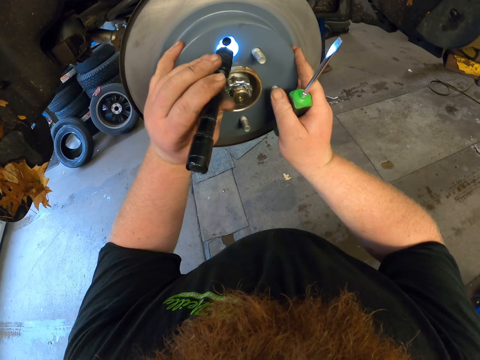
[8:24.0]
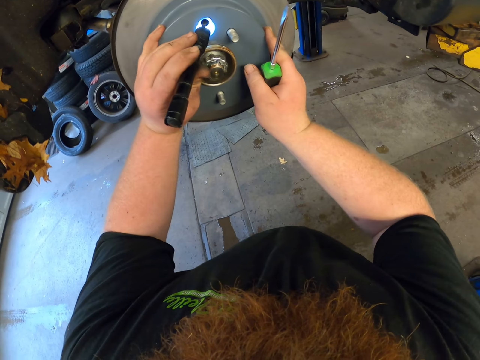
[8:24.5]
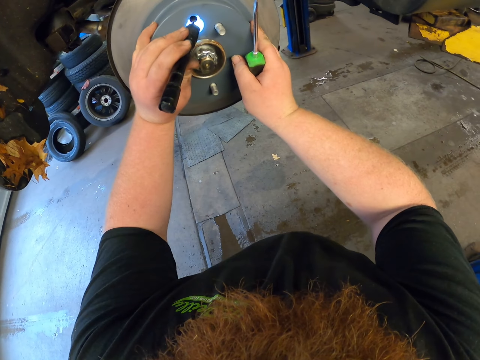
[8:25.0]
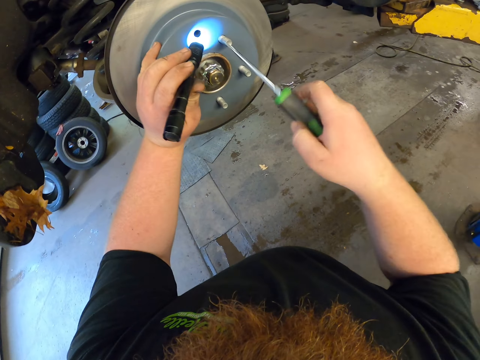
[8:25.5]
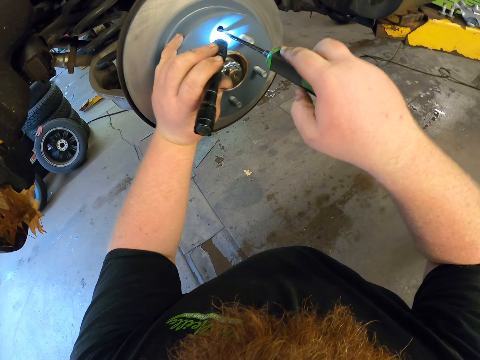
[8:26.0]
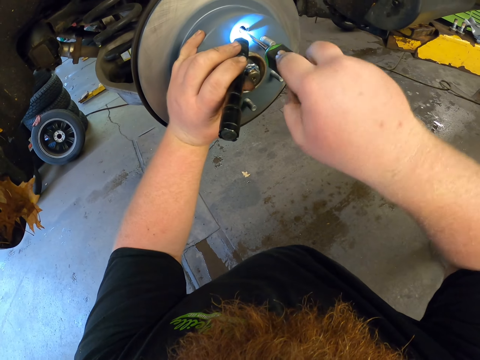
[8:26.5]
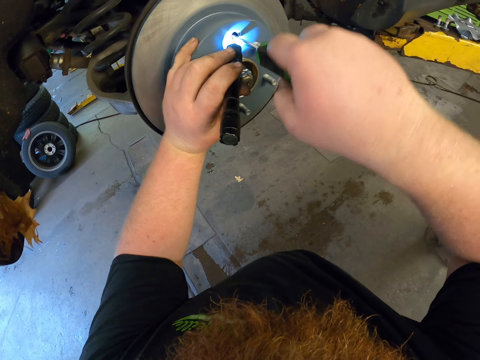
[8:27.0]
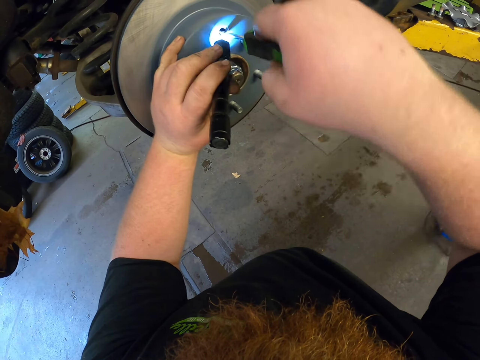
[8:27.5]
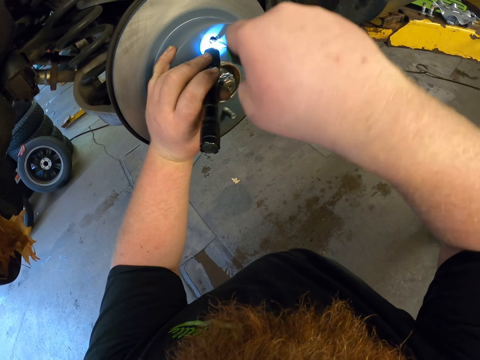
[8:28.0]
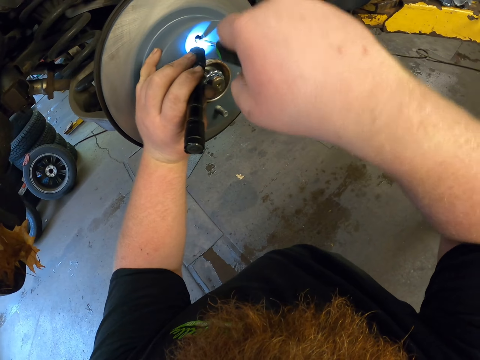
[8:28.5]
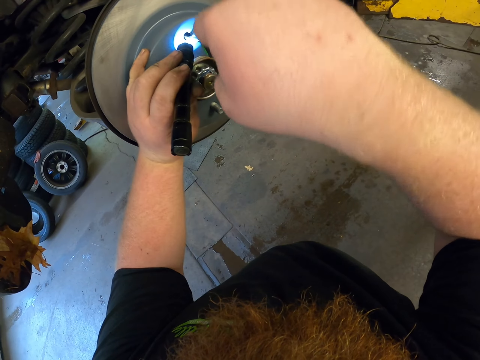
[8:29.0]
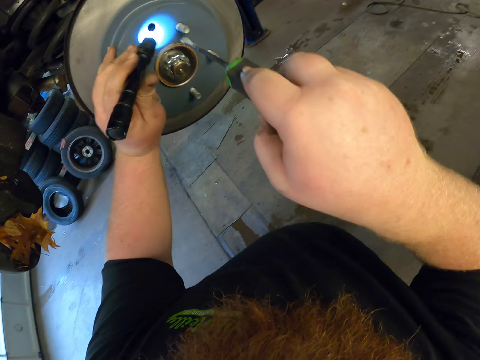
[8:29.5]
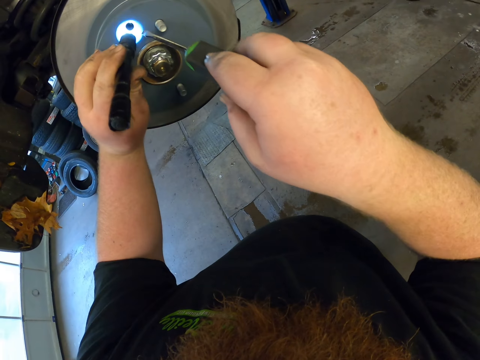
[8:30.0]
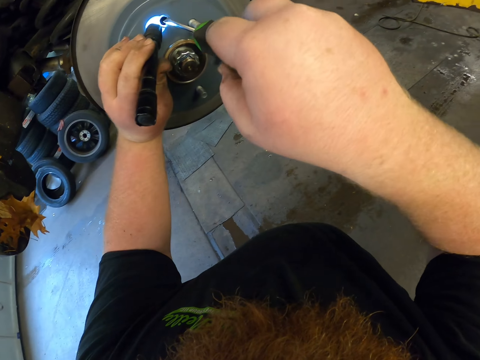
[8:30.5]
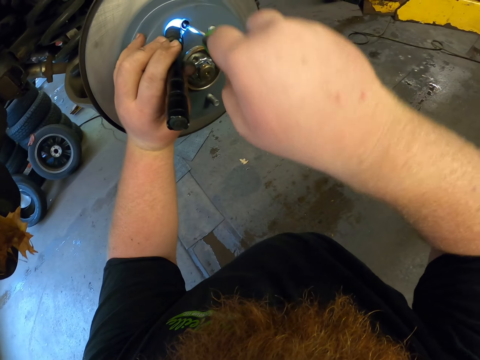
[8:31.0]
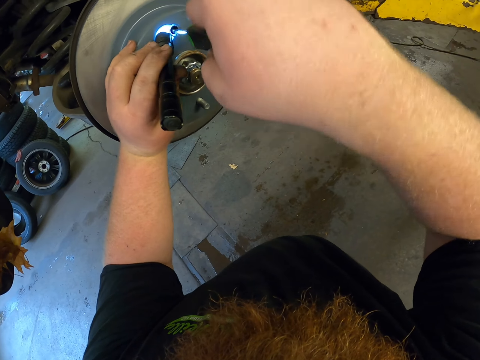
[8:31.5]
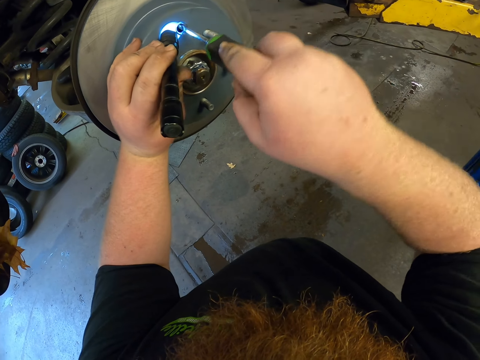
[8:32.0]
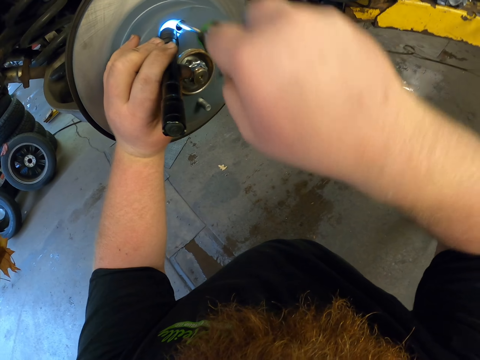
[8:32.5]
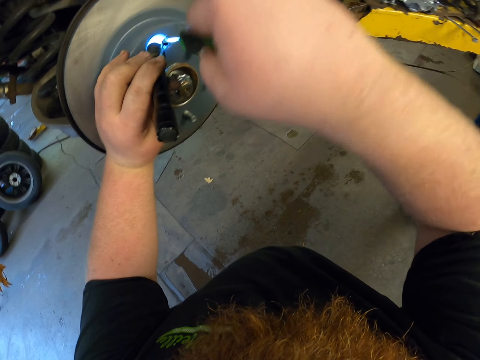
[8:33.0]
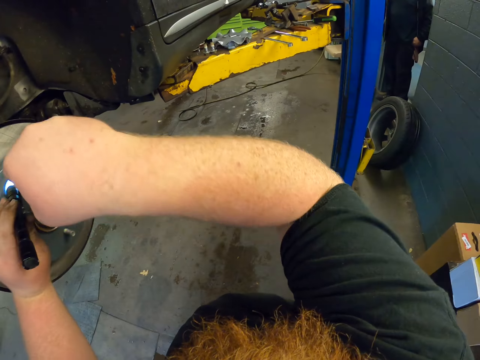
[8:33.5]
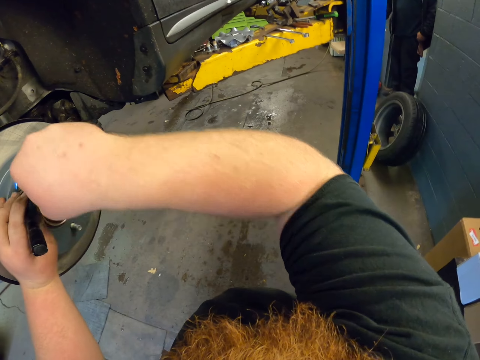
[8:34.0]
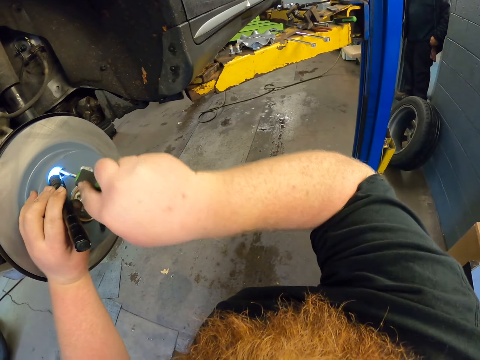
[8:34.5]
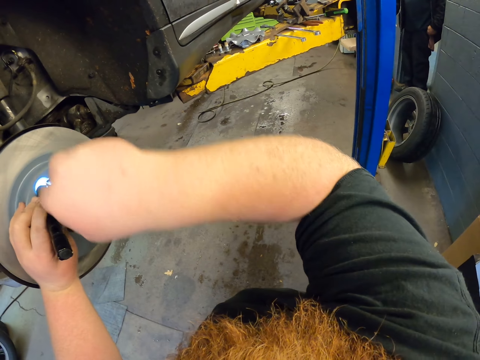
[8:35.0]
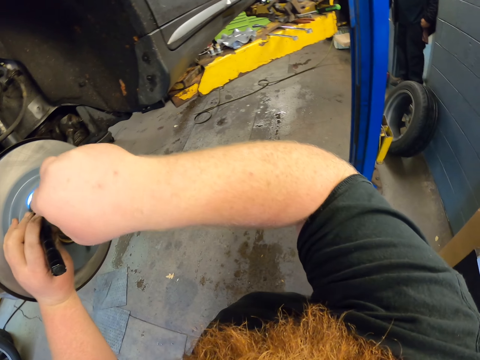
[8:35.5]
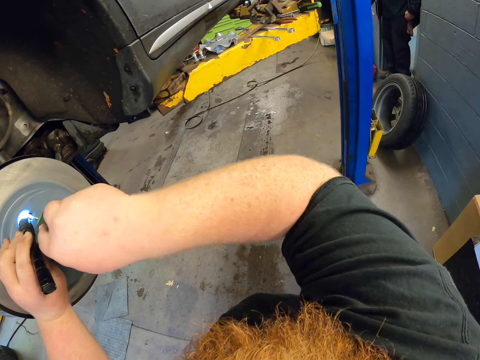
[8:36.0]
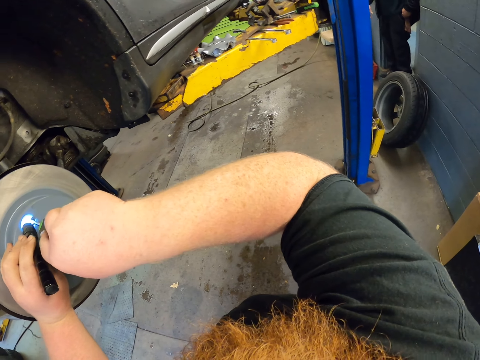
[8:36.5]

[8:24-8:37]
The camera wearer turns the car disc. They put the screwdriver in the car disc. They turn the screwdriver. They remove the screwdriver from the car disc. They put the screw back in the car's disc. They turn the screwdriver.

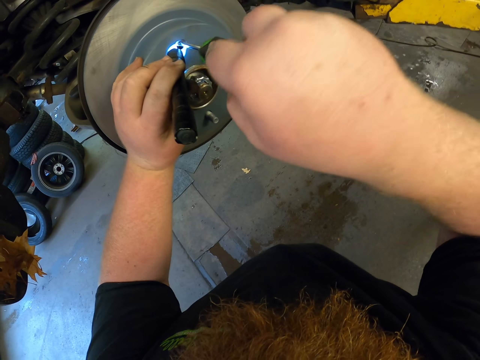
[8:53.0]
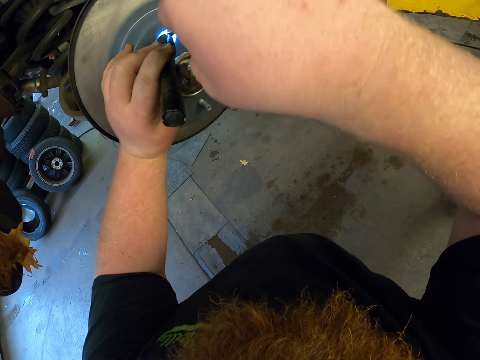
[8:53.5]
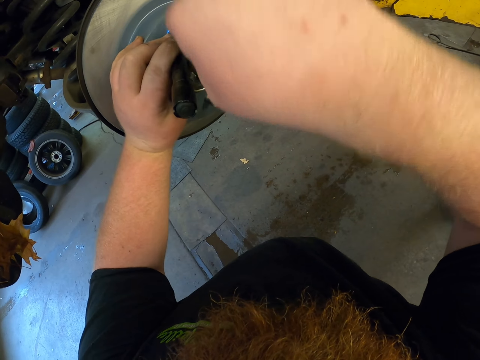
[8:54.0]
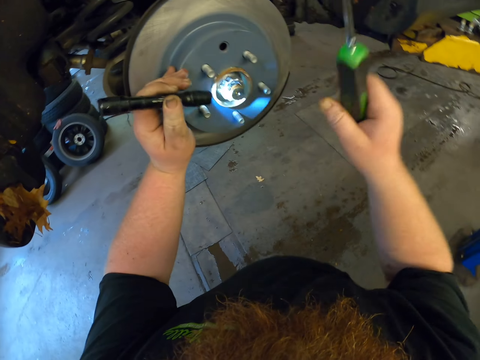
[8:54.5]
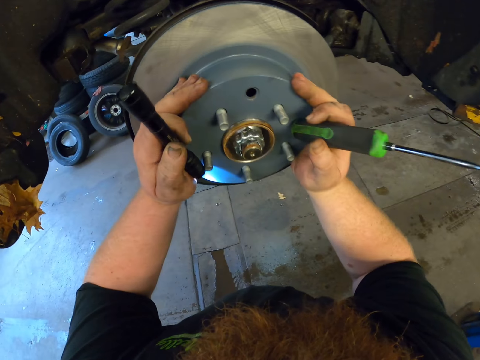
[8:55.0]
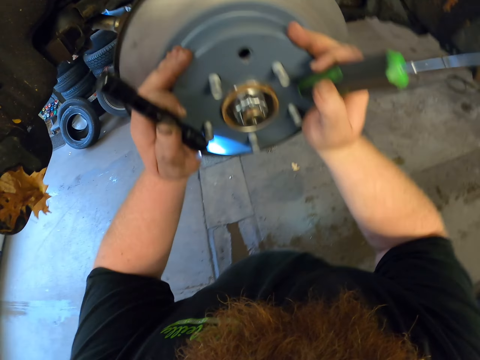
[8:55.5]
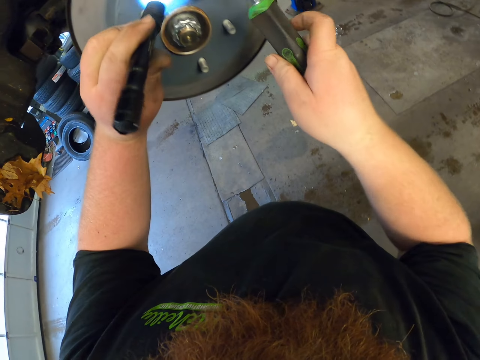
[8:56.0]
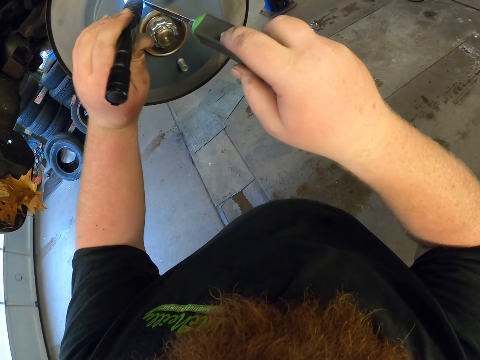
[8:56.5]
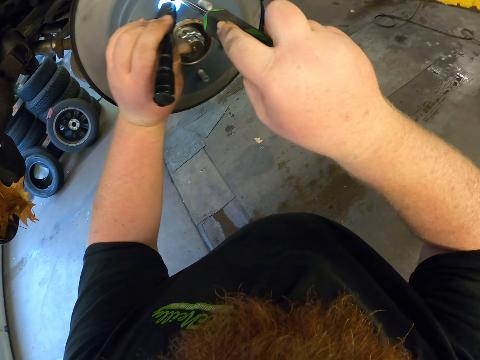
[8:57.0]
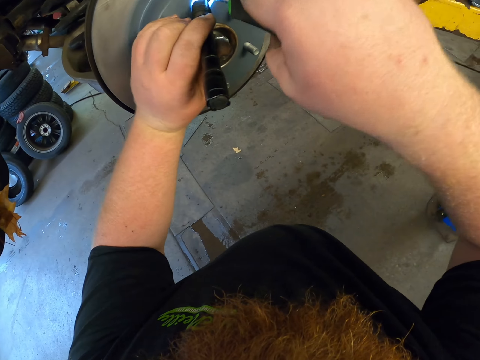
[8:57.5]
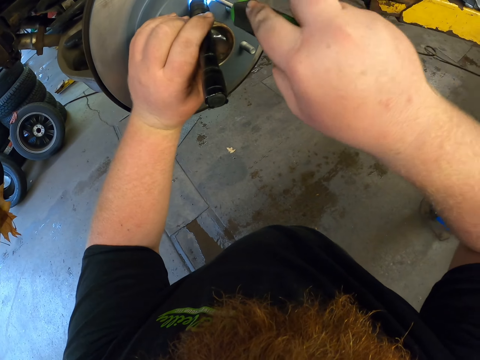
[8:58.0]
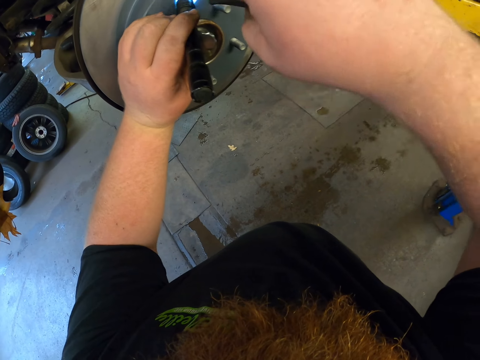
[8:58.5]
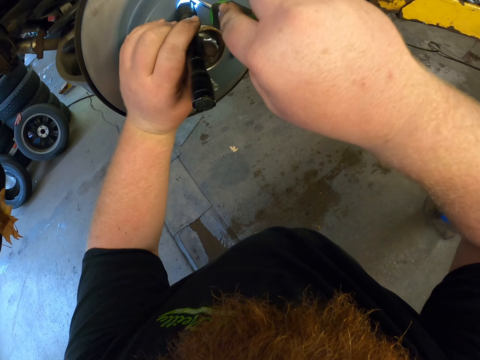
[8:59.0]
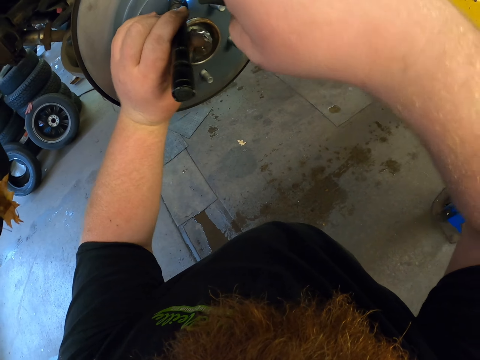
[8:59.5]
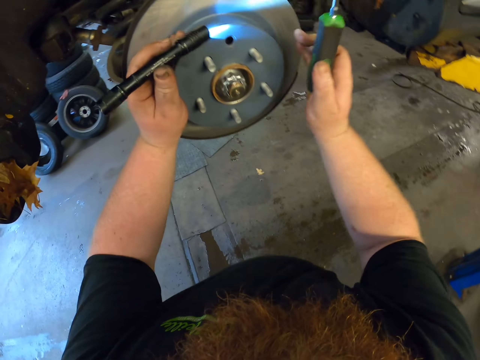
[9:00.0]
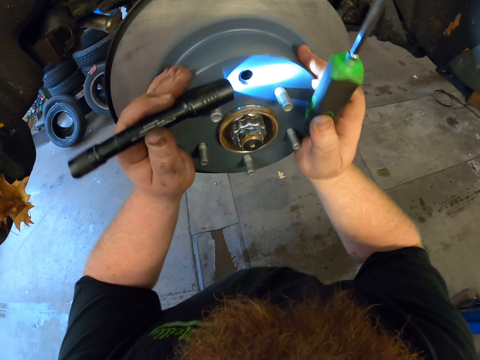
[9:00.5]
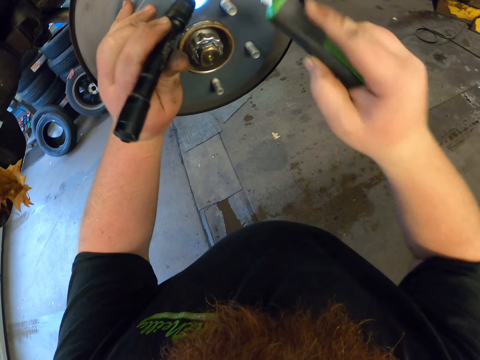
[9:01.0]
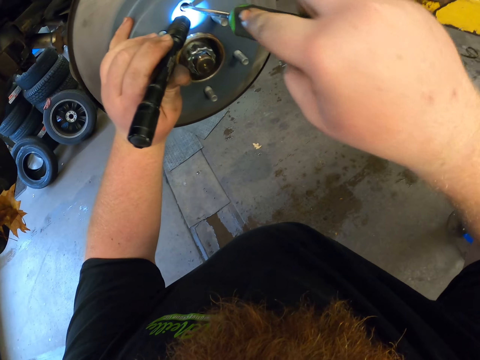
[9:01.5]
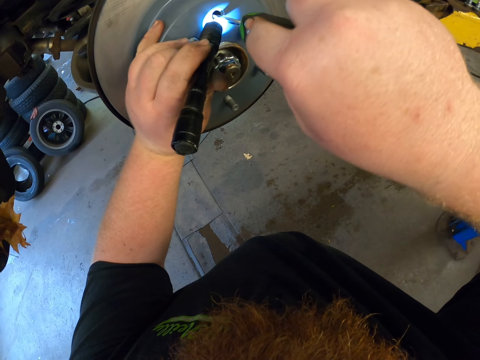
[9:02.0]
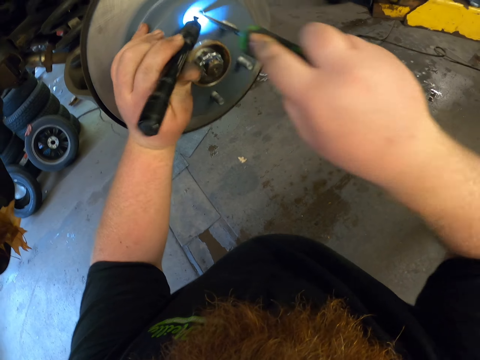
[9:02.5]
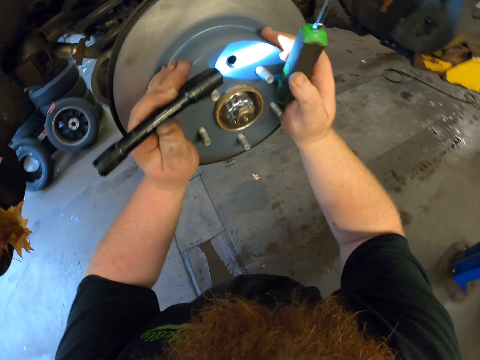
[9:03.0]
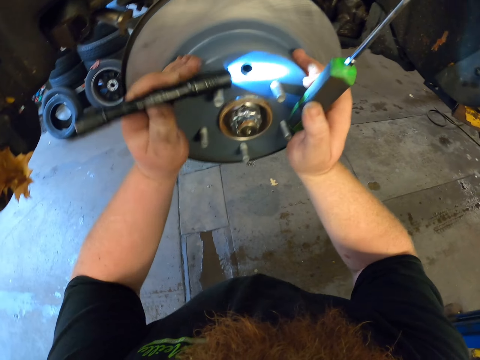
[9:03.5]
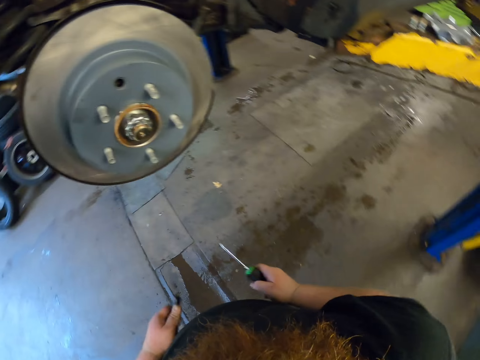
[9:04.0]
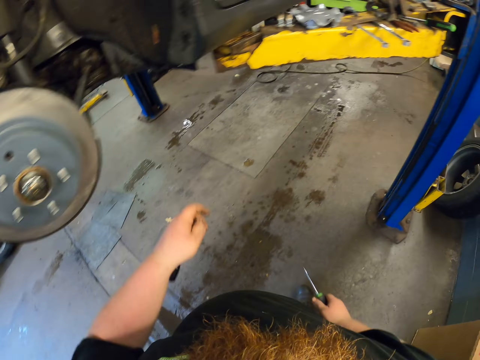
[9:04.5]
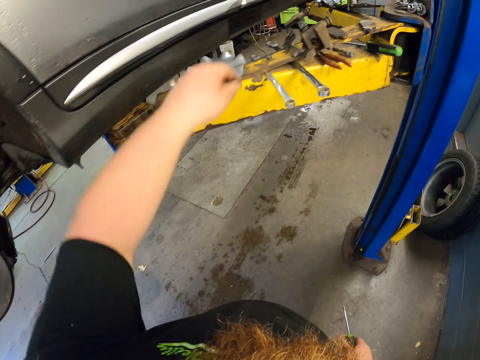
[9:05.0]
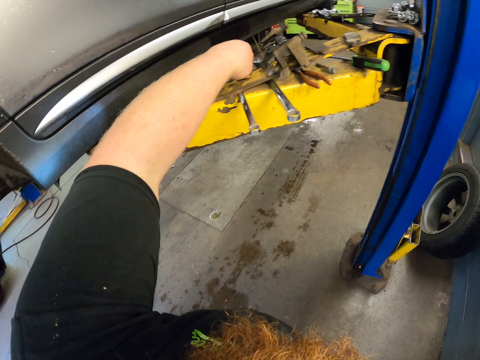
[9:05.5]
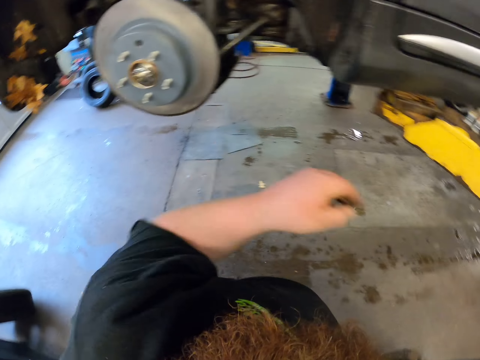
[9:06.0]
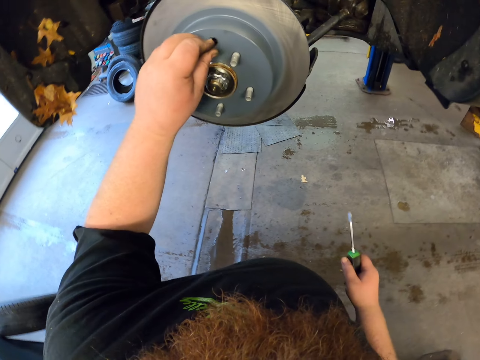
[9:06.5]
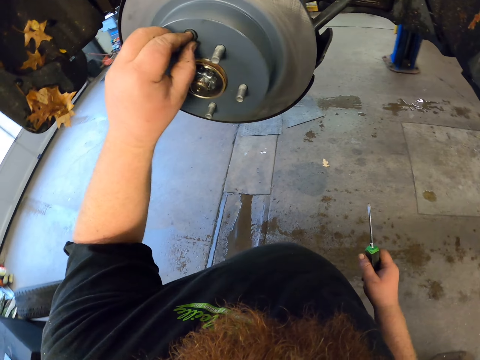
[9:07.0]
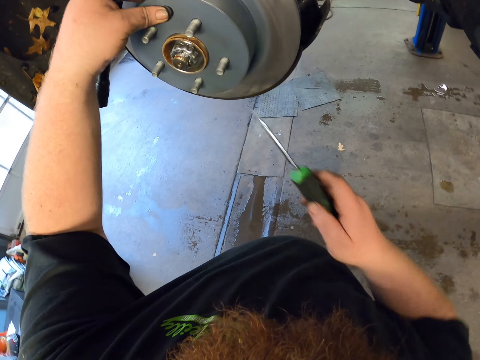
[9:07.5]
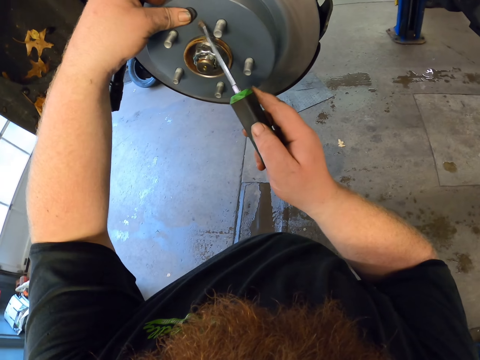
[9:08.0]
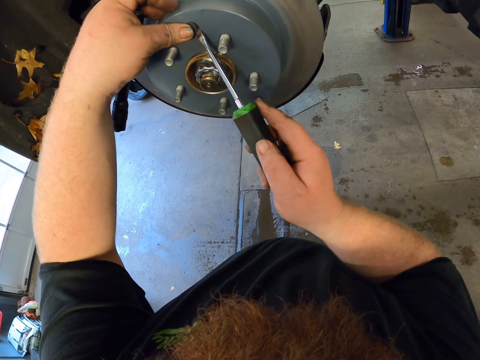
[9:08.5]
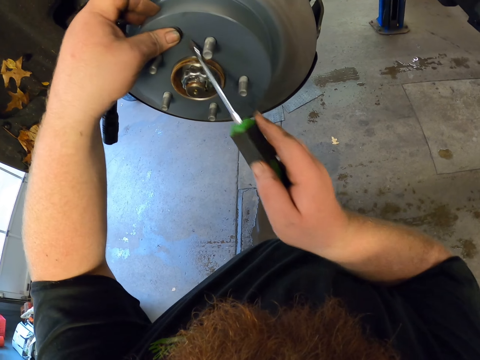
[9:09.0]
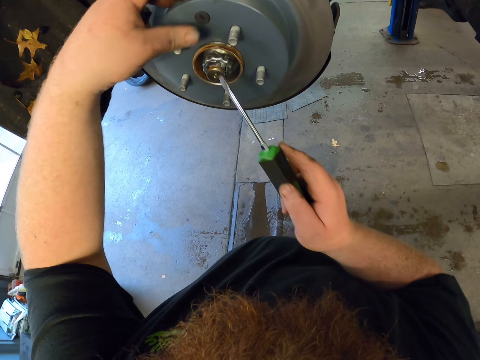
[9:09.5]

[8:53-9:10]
The camera wearer removes the screwdriver from the car disc. They turn the car disc with both hands. They tighten the brakes disc. They put the torch on the car disc. They insert the screwdriver in the car disc. They turn the screwdriver. They remove the screwdriver from the car disc. They turn the car disc with both hands. They insert the screwdriver in the car disc. They remove the screwdriver from the car disc. They turn the car disc with both hands. They tighten the brakes disc. They remove their hands from the car disc and walk to the car jack stand. They pick the plug. They pick a nut. They put the plug in the brake. They put the nut in the car disc. They use the screwdriver on the nut.
